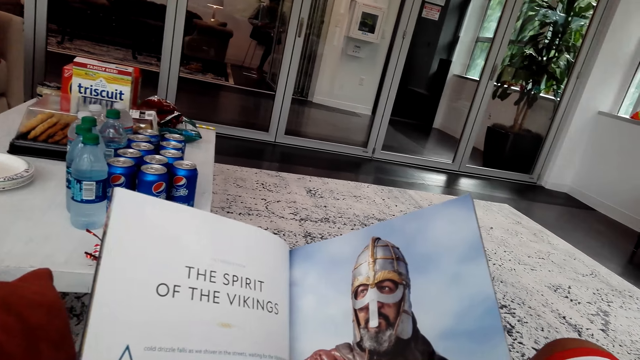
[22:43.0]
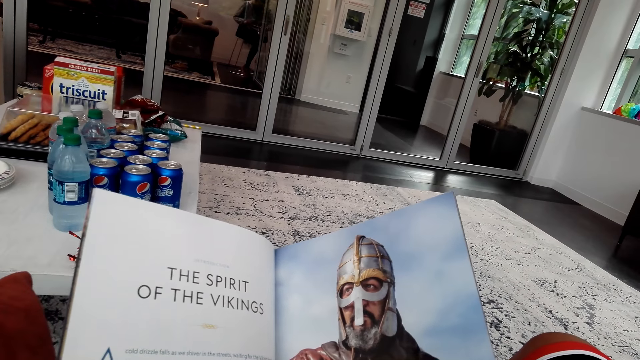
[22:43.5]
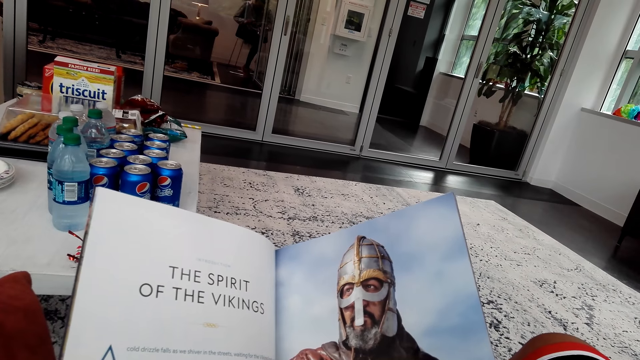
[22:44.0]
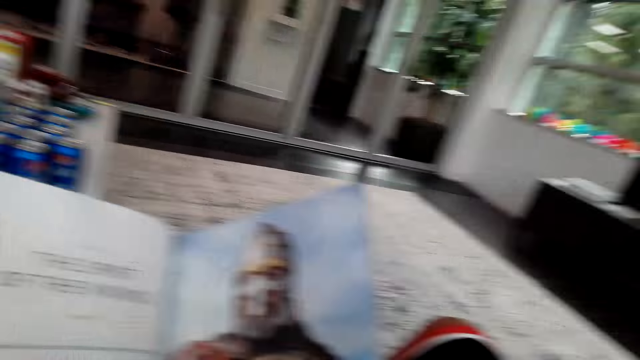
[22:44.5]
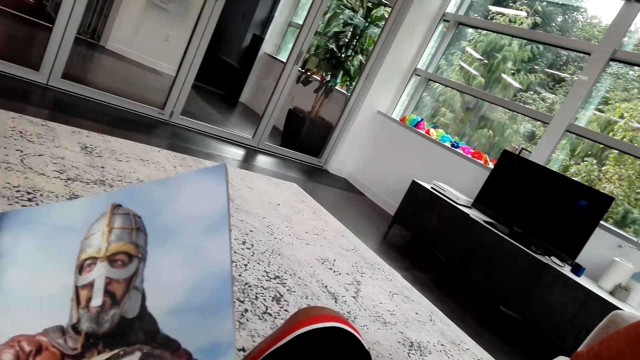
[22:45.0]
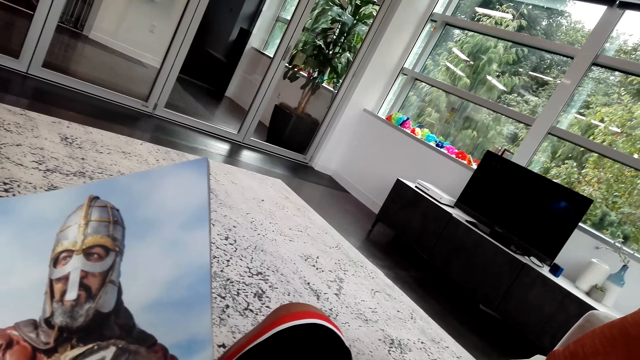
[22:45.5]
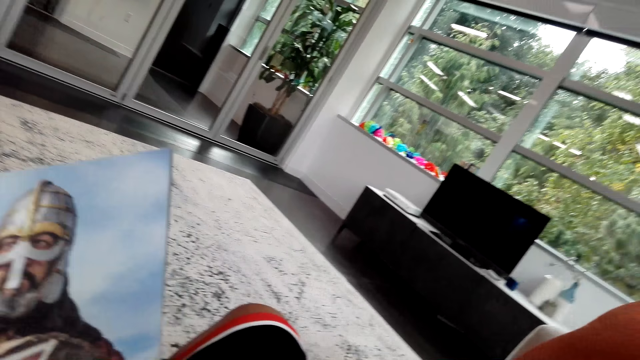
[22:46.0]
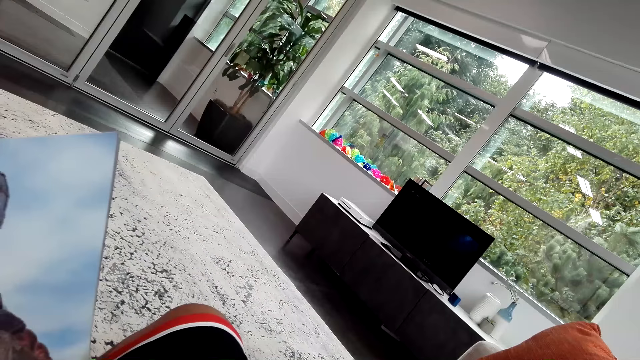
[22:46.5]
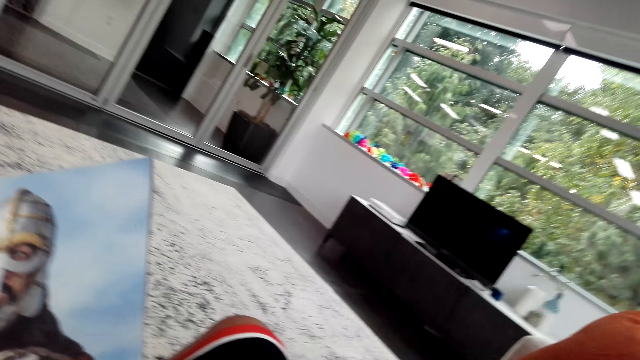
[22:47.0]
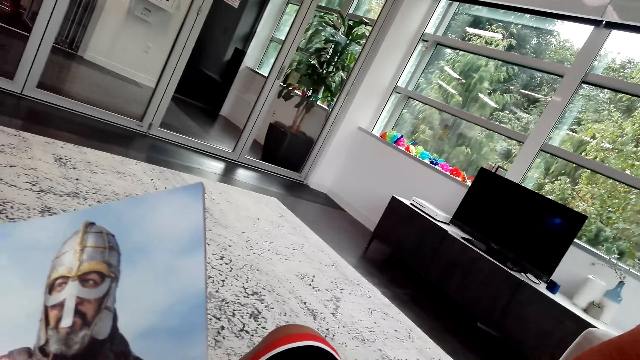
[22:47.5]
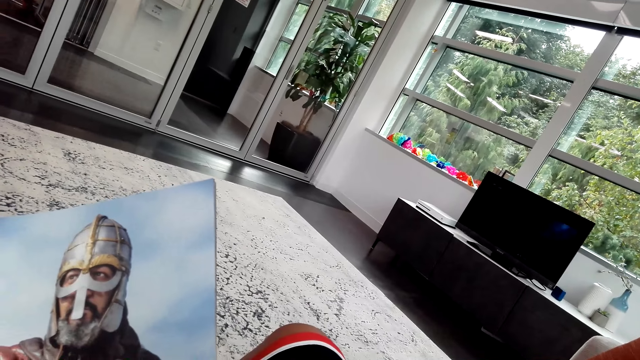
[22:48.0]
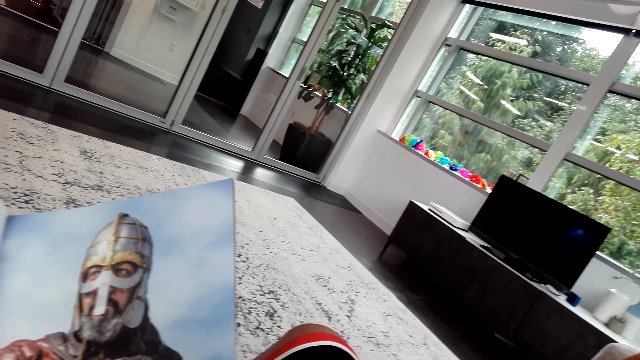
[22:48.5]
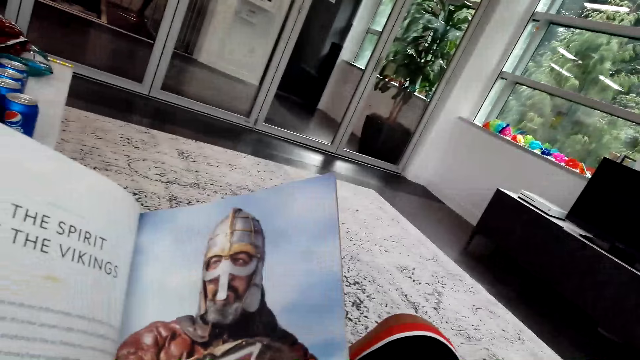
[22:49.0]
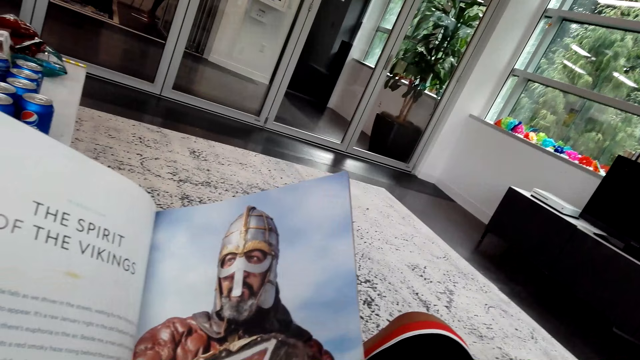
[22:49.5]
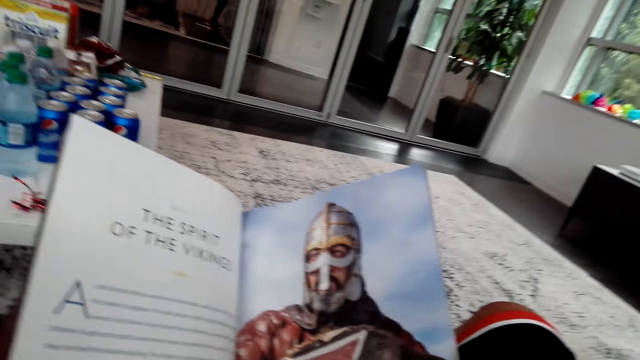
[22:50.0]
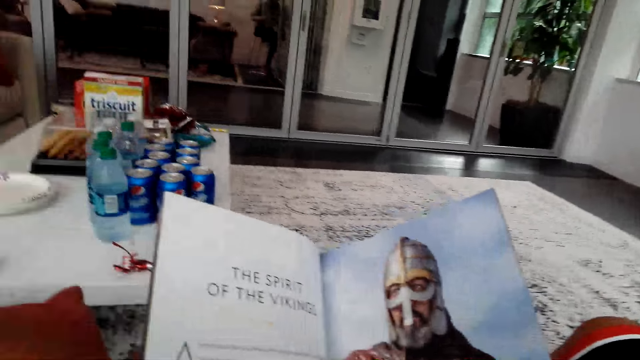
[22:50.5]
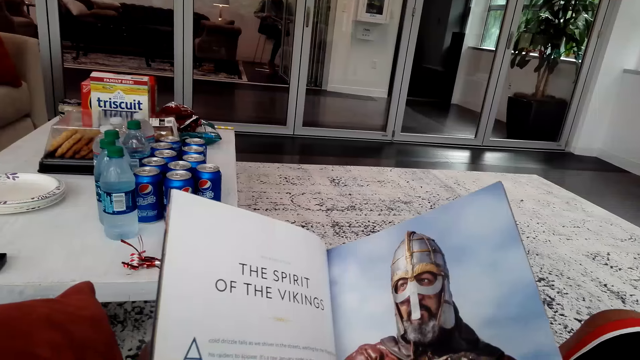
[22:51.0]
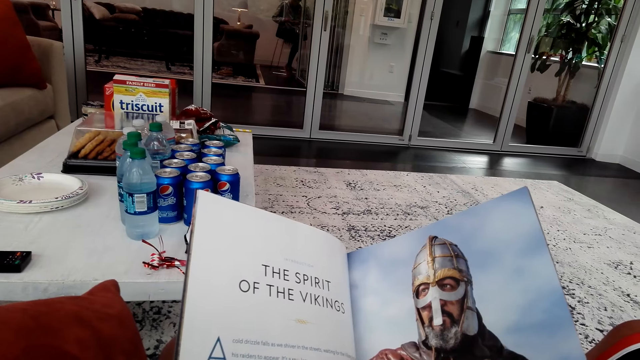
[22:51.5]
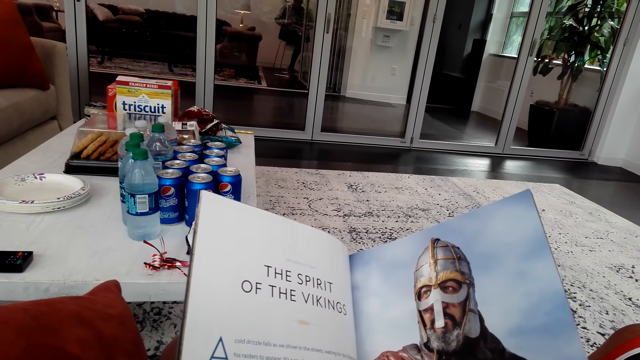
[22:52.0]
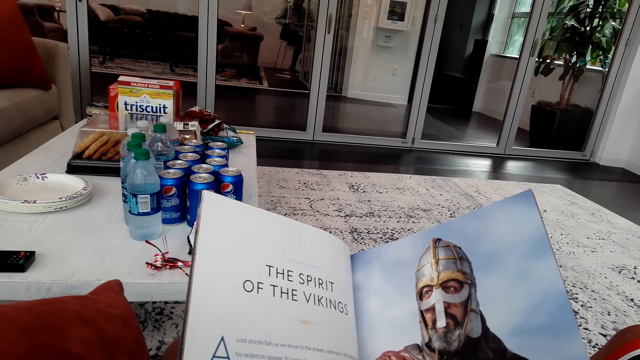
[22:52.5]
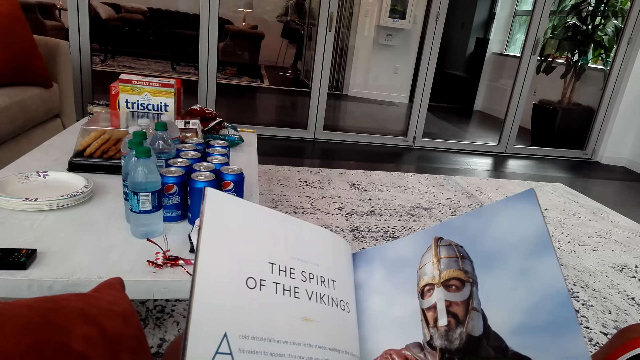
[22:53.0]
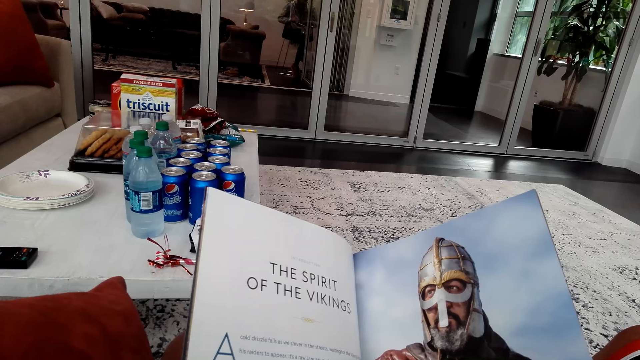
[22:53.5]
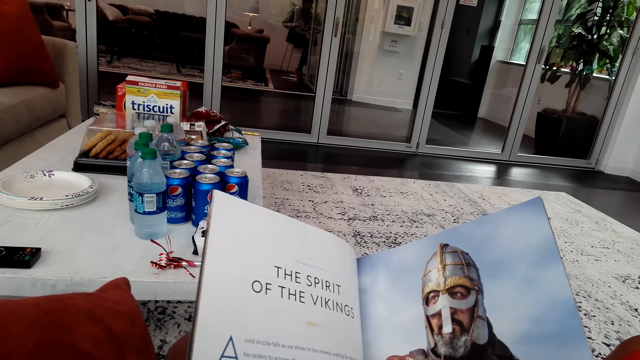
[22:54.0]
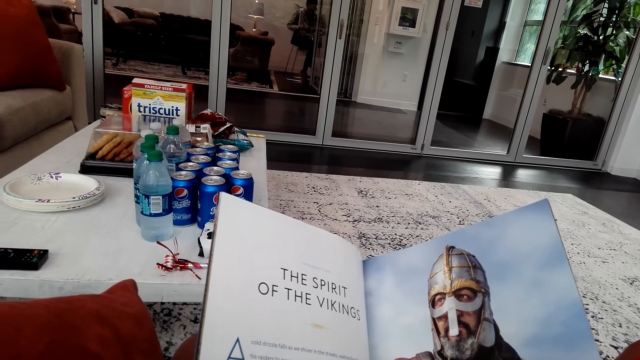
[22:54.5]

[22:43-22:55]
The camera wearer looks around the house. They look around the room. They read the book.

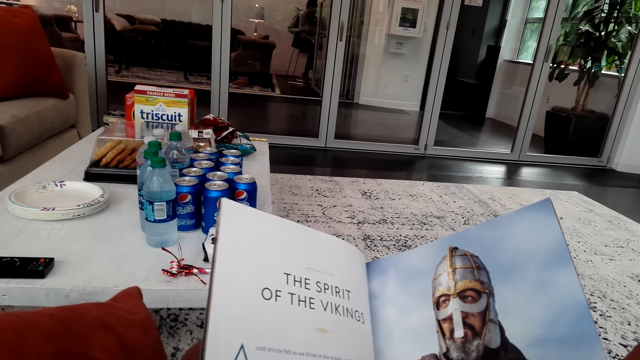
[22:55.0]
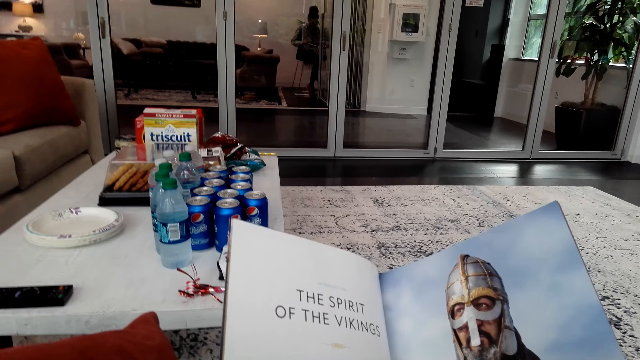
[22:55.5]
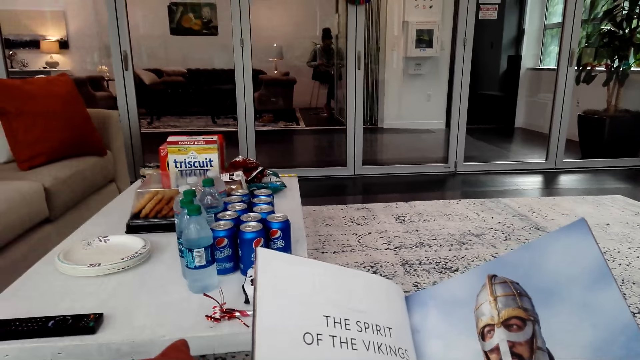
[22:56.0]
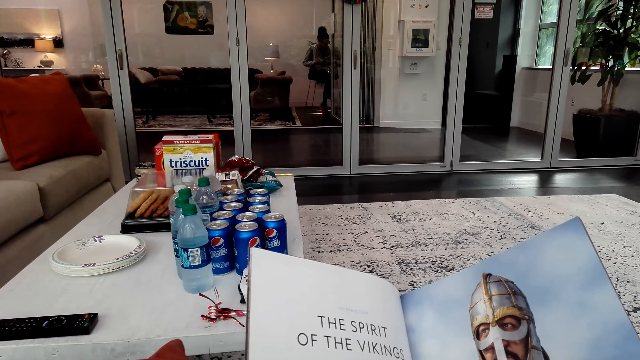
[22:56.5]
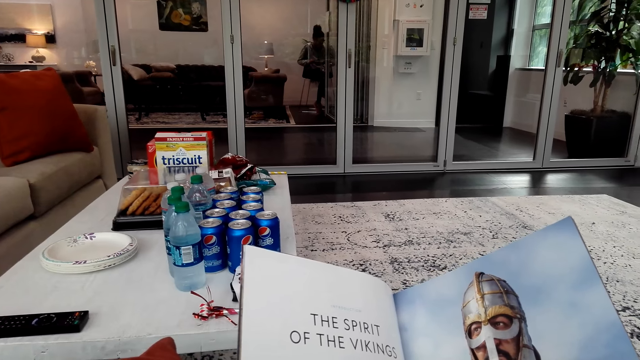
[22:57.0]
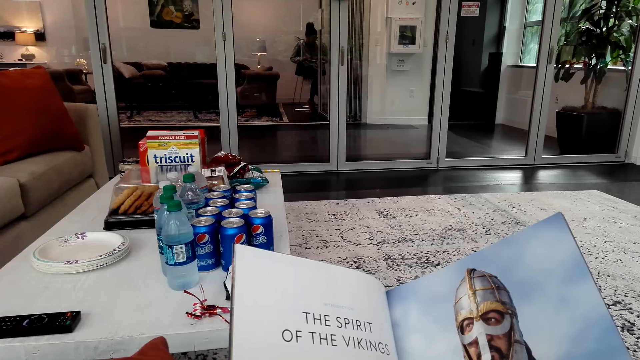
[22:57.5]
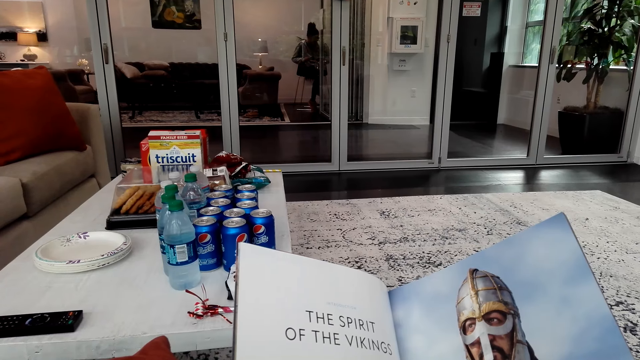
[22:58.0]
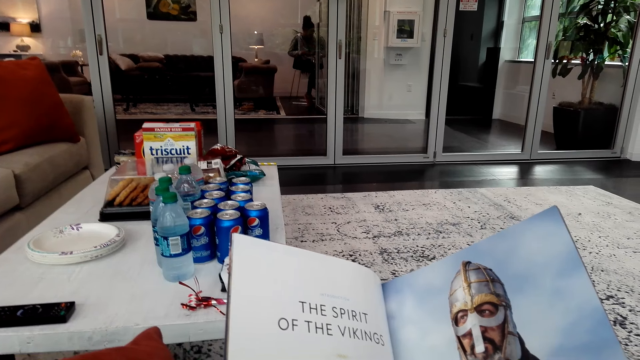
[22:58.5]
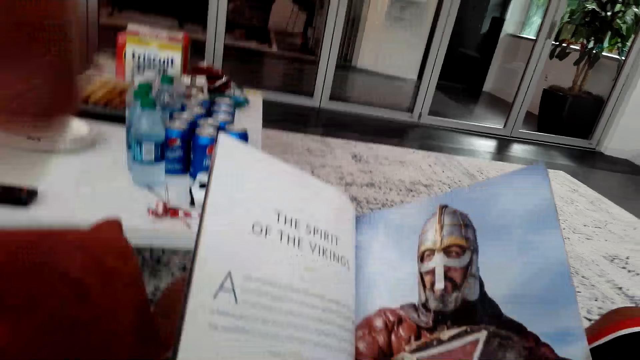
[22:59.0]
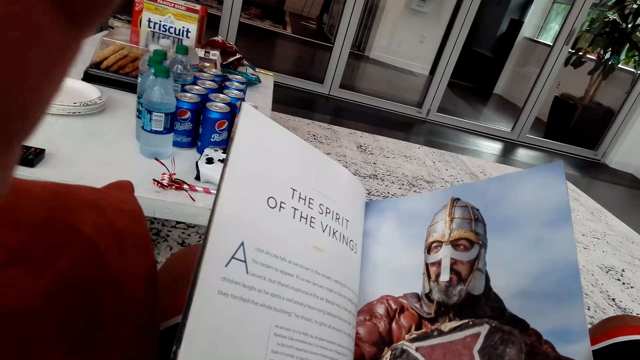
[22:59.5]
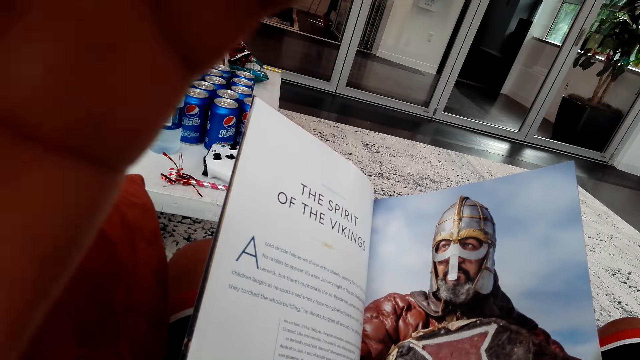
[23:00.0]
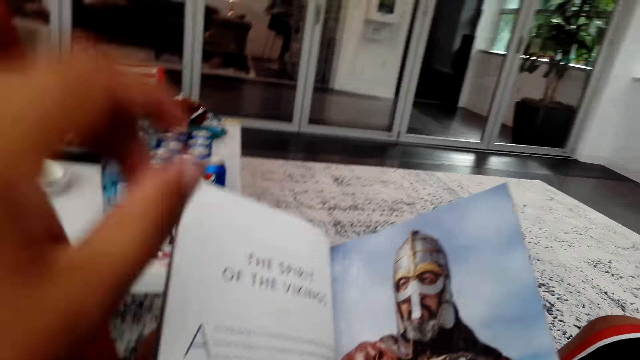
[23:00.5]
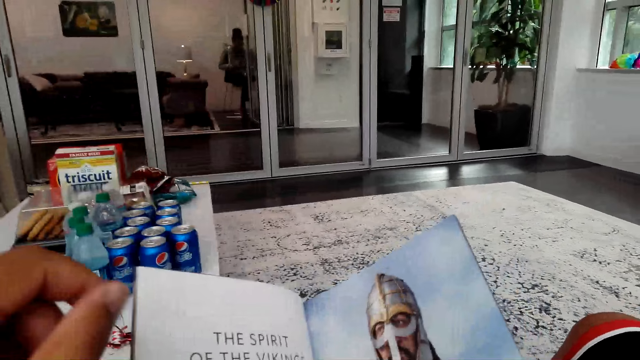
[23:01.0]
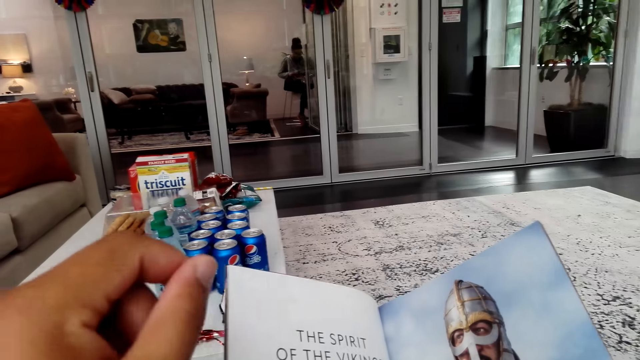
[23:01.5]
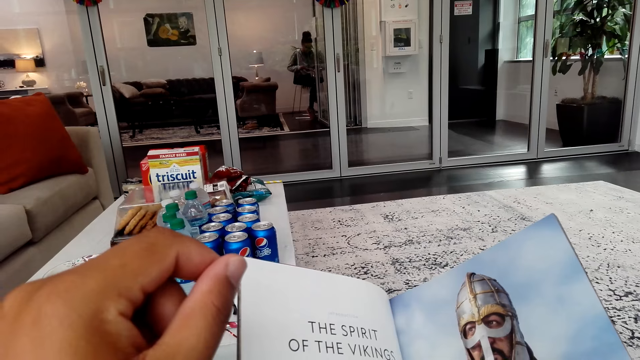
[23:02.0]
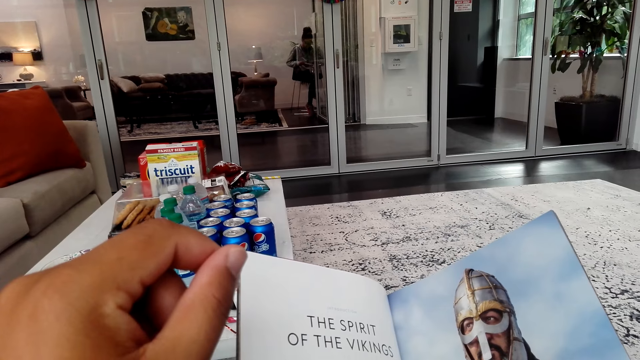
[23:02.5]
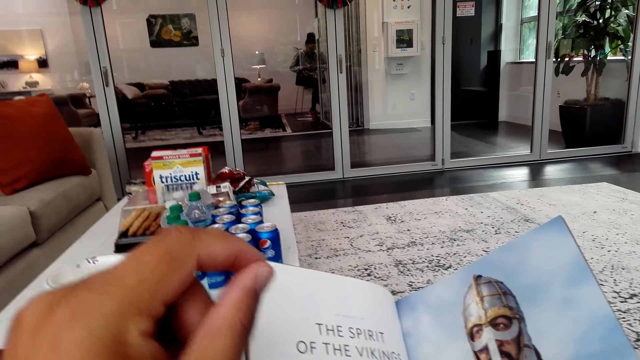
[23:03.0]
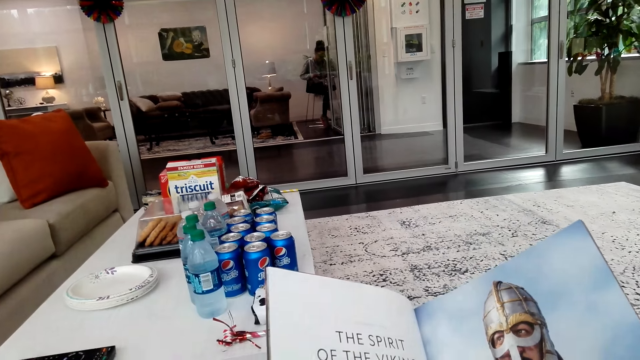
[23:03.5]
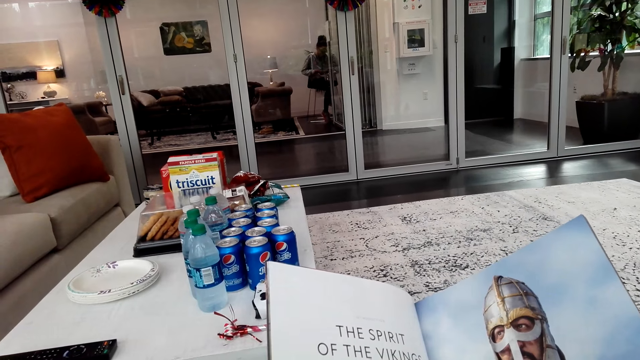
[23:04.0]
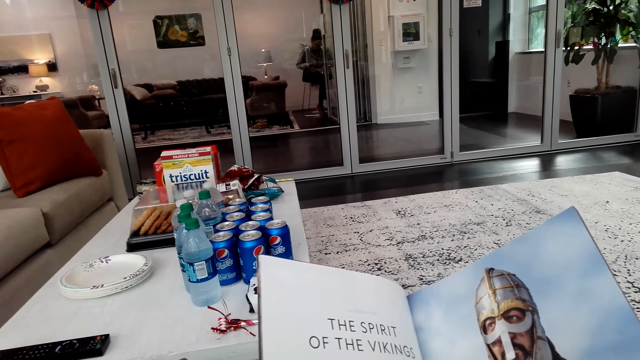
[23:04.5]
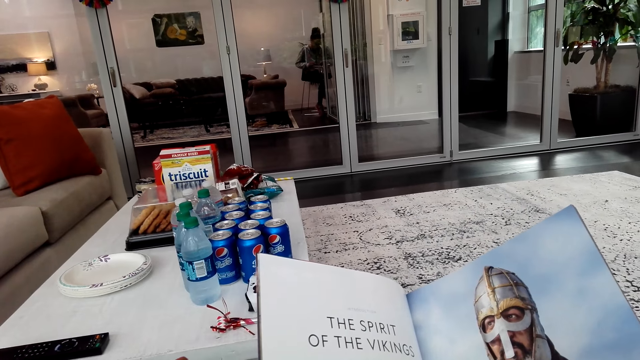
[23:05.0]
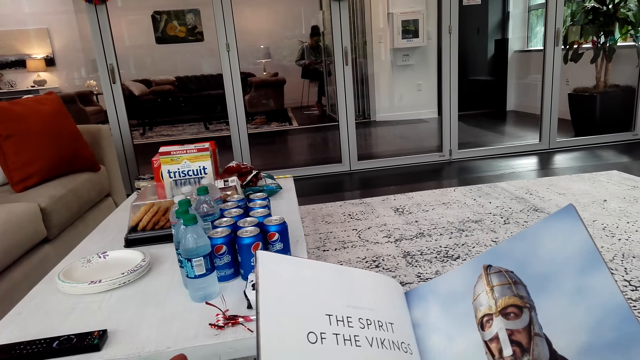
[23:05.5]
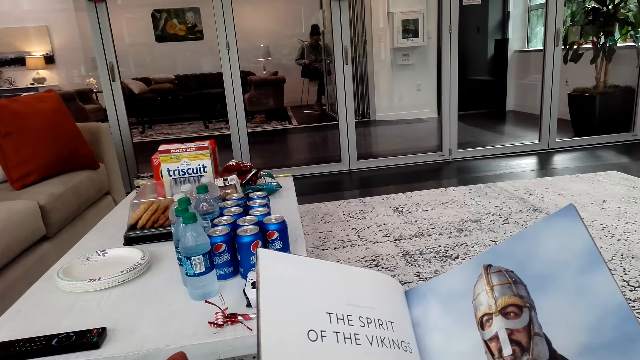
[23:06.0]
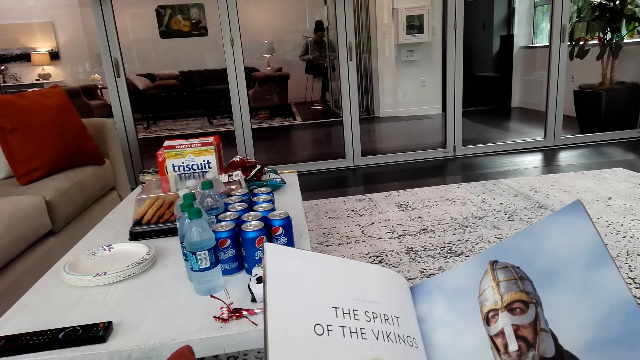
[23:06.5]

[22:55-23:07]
The camera wearer adjusts the camera. He moves his hand. He reads the book. He moves the hand.
